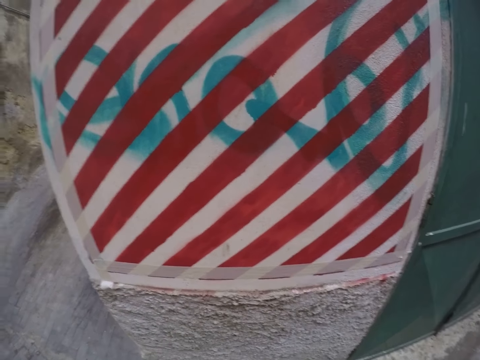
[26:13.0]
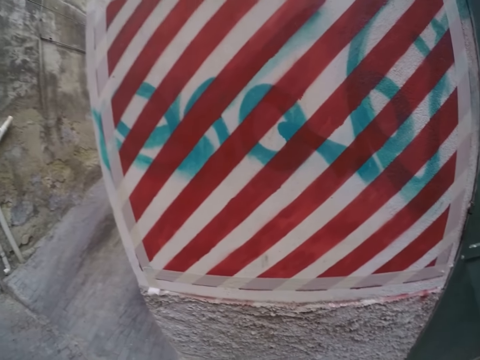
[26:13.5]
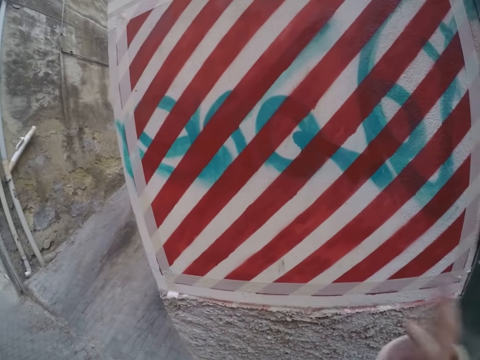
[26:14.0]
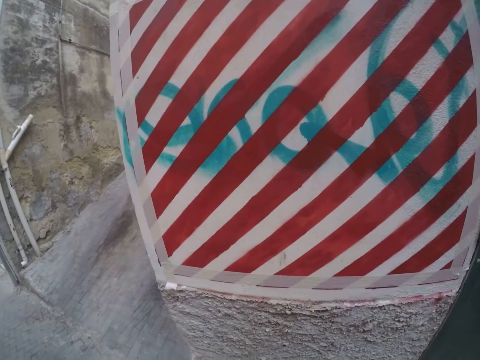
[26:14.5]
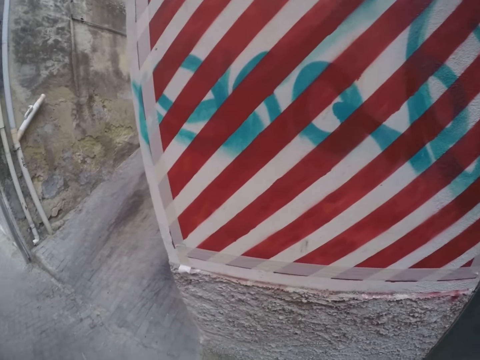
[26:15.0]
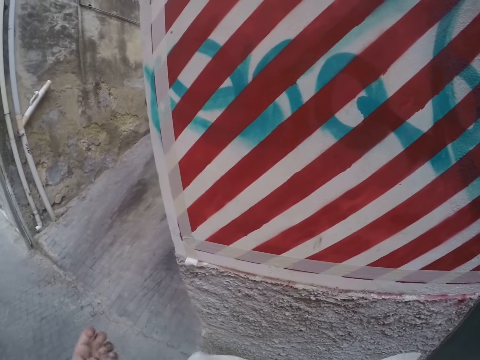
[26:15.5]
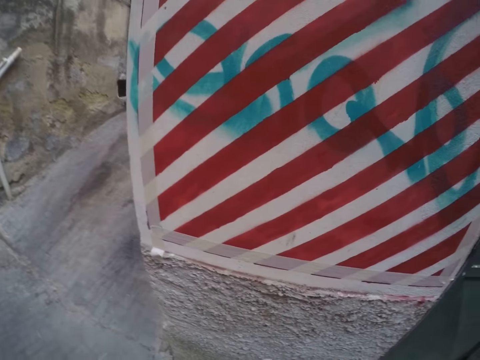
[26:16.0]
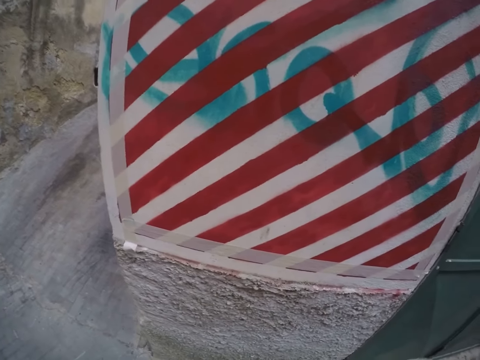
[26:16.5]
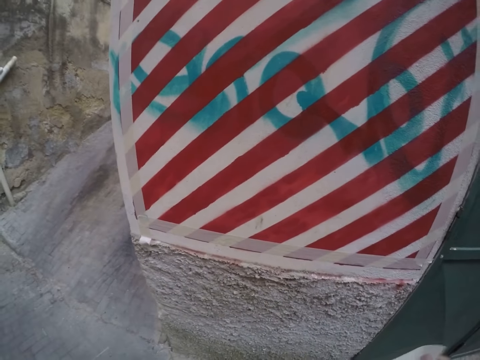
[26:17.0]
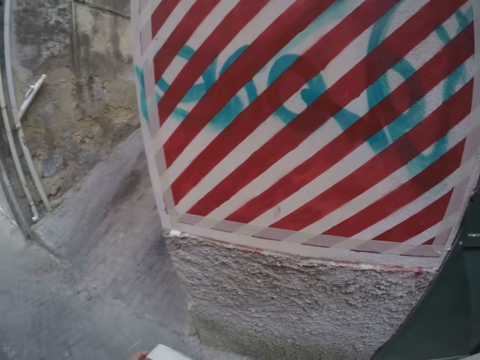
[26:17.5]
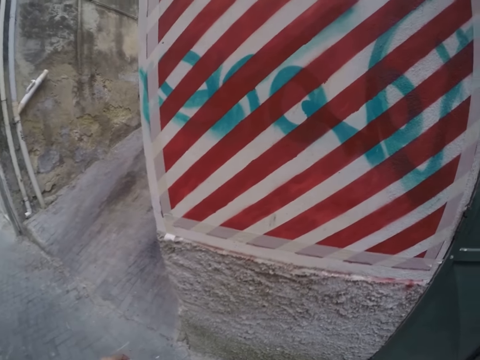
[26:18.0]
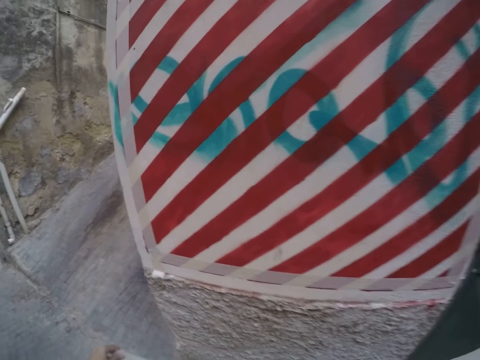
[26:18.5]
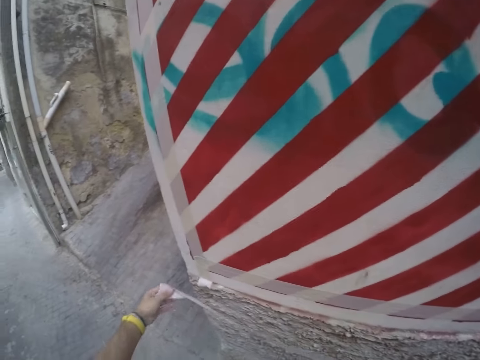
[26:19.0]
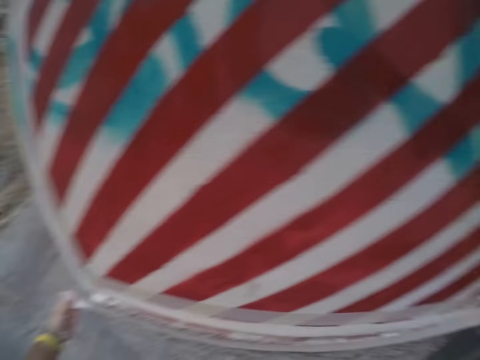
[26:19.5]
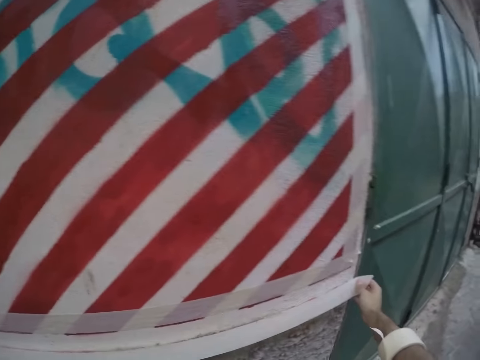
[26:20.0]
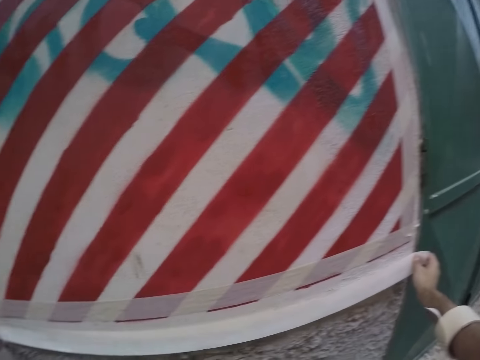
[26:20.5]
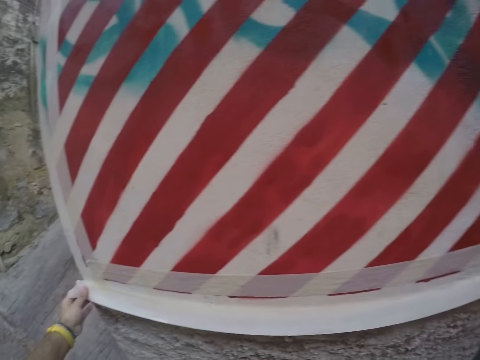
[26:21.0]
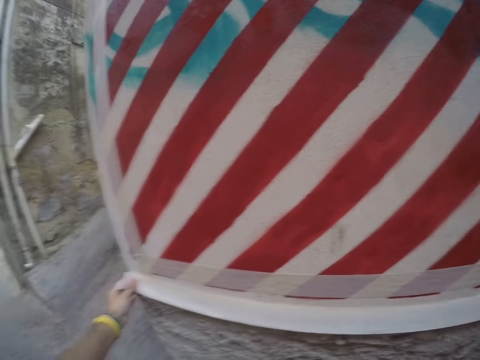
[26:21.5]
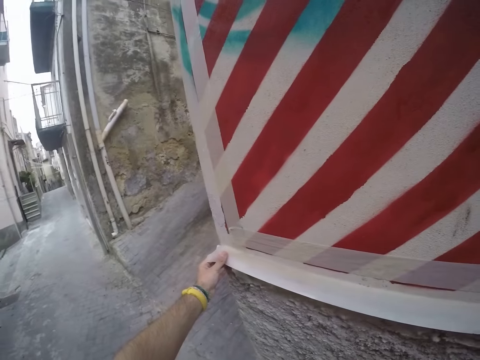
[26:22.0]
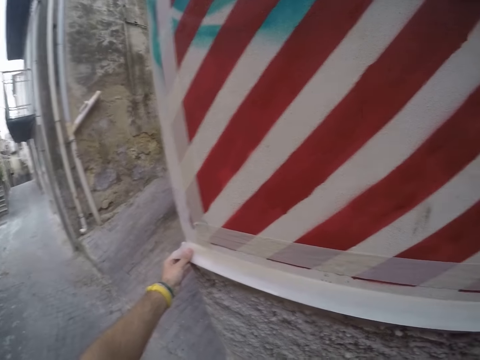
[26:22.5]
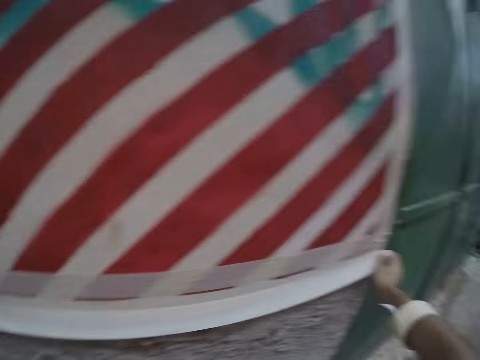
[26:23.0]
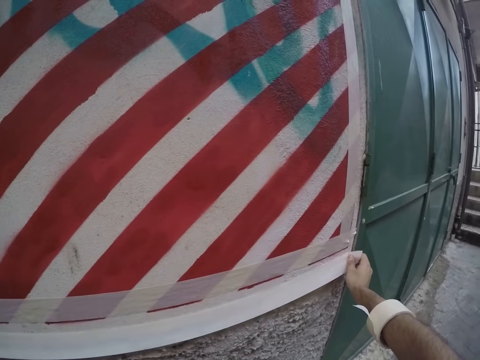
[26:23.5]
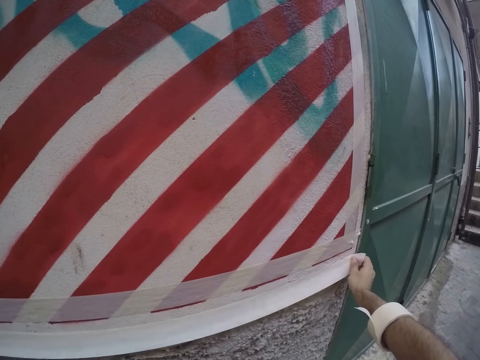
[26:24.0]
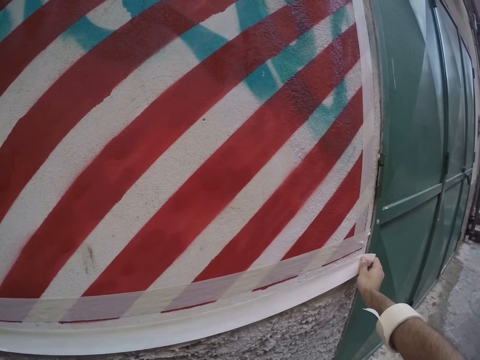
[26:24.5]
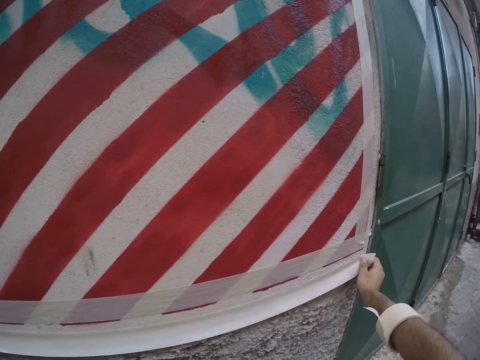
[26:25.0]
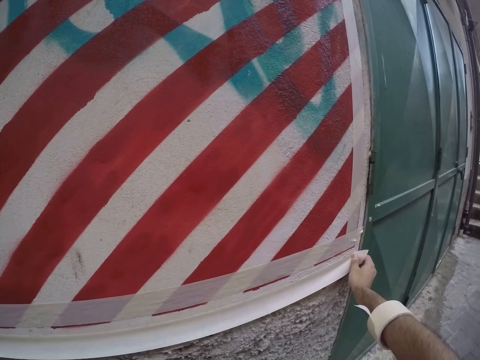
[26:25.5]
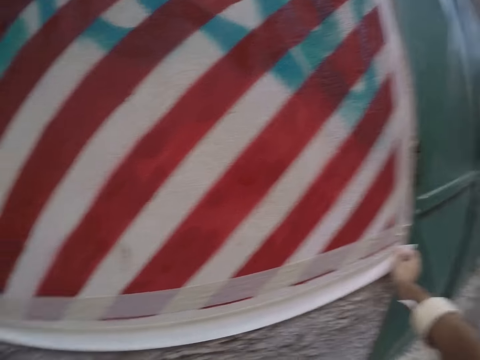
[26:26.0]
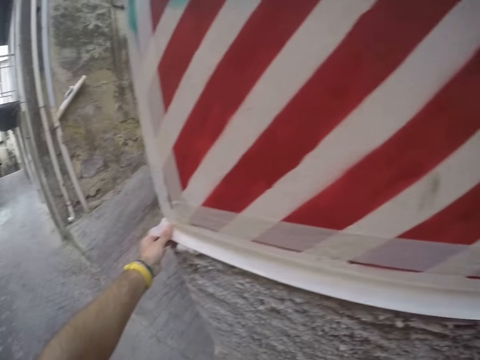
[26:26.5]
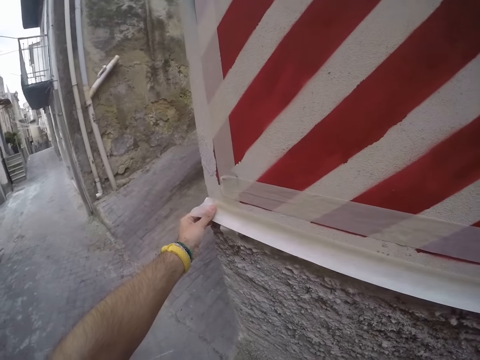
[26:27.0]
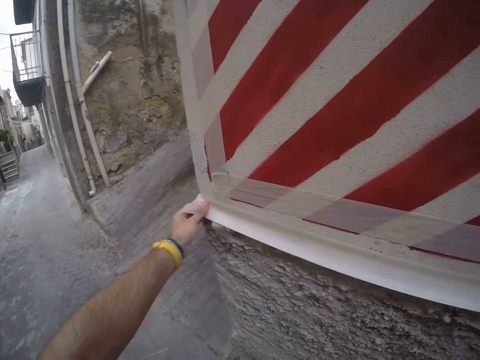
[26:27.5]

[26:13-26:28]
The camera wearer wears the masking tape roll on his right hand. He tapes the wall with the masking tape in both hands.

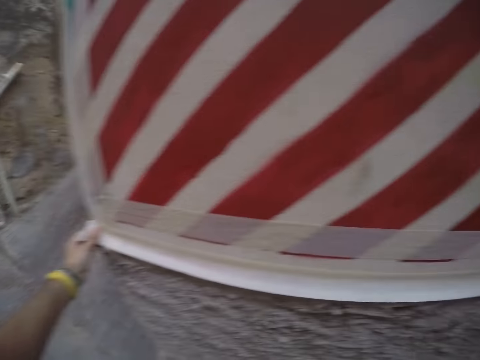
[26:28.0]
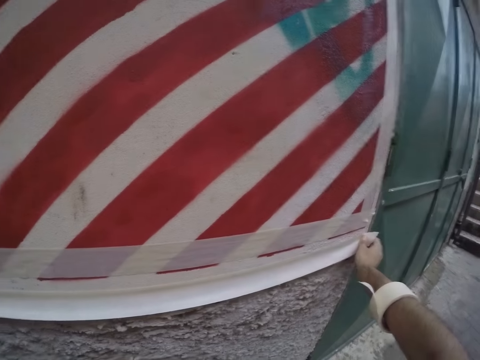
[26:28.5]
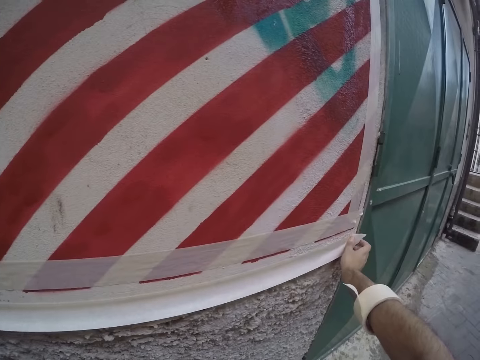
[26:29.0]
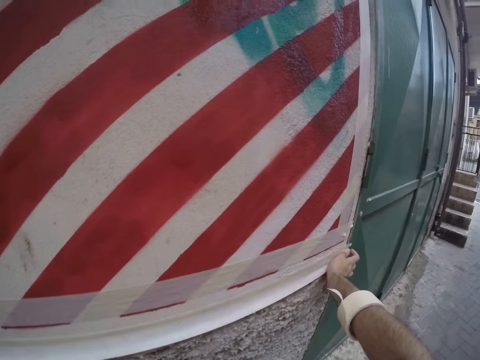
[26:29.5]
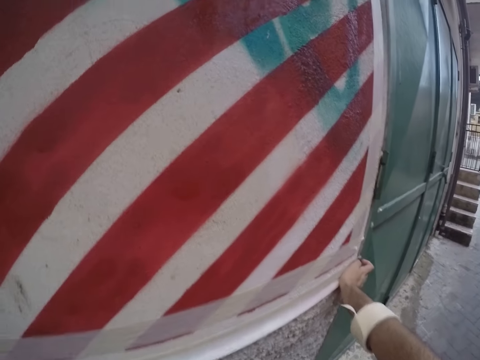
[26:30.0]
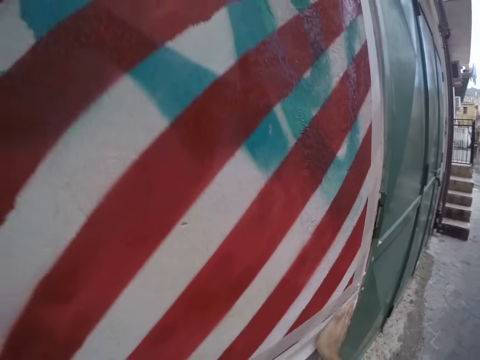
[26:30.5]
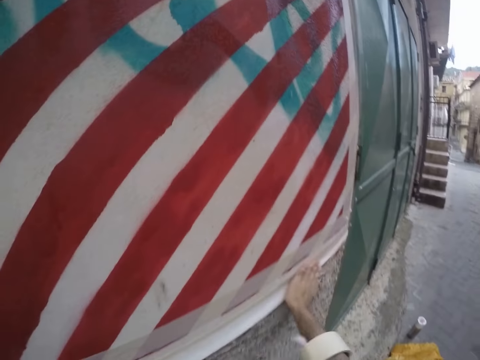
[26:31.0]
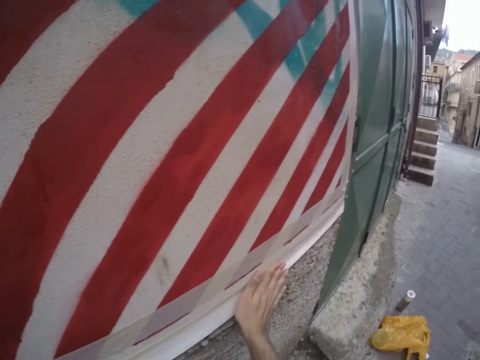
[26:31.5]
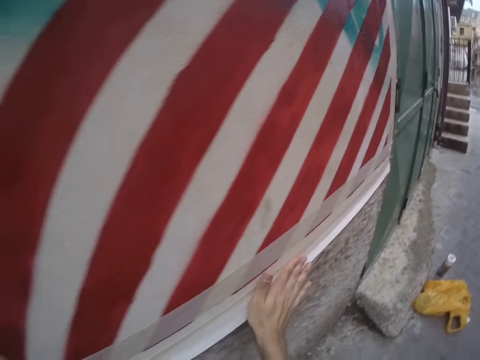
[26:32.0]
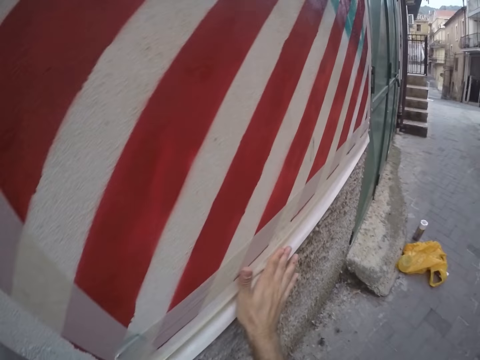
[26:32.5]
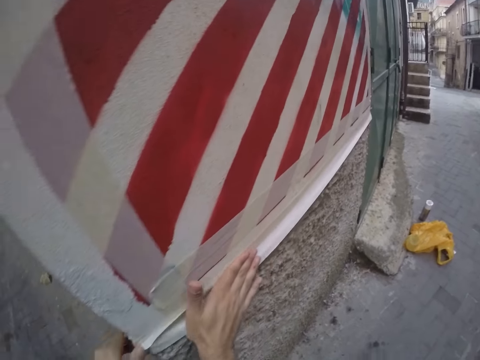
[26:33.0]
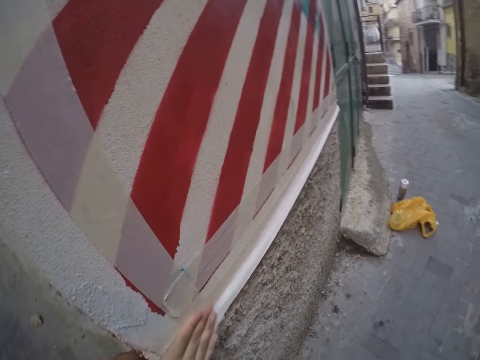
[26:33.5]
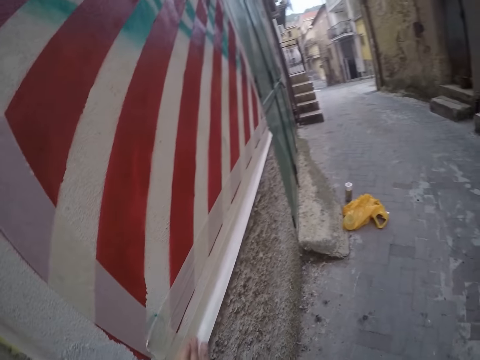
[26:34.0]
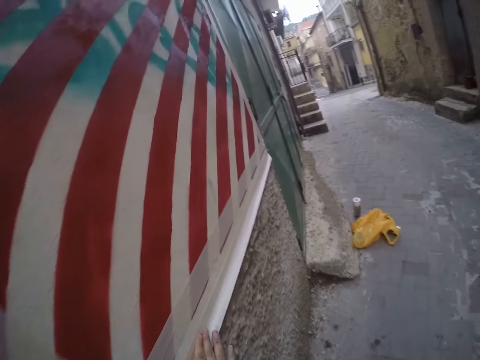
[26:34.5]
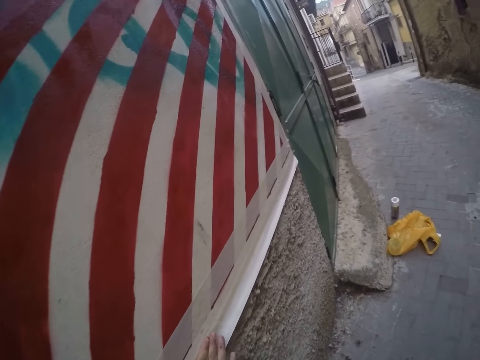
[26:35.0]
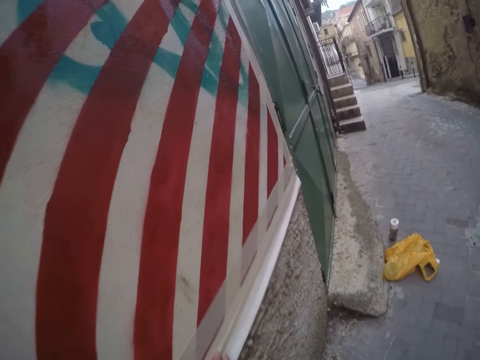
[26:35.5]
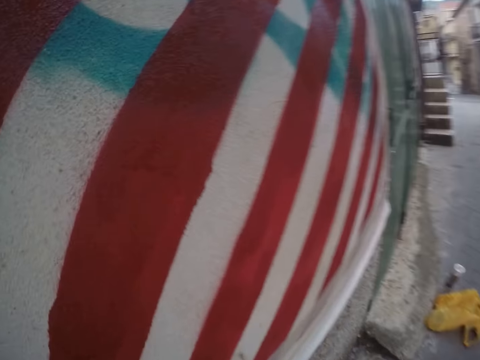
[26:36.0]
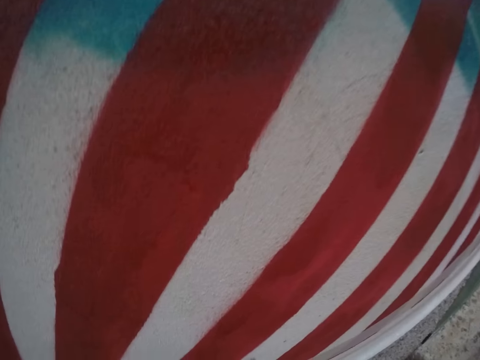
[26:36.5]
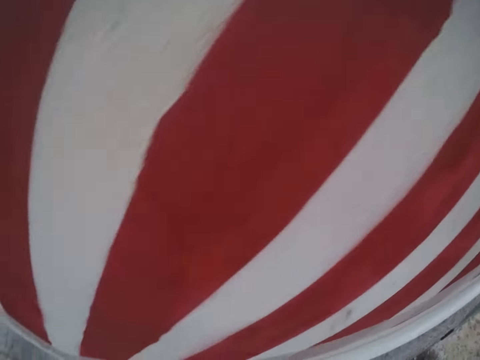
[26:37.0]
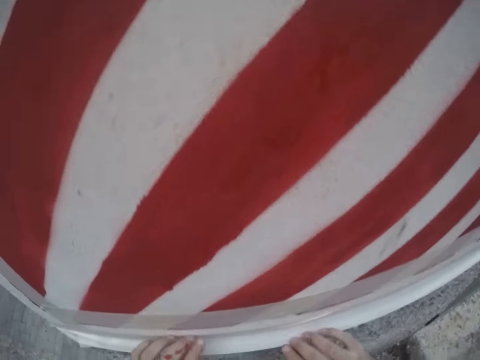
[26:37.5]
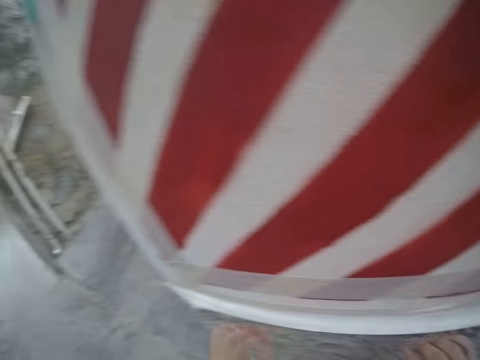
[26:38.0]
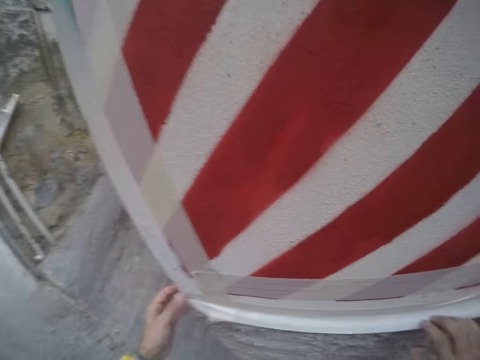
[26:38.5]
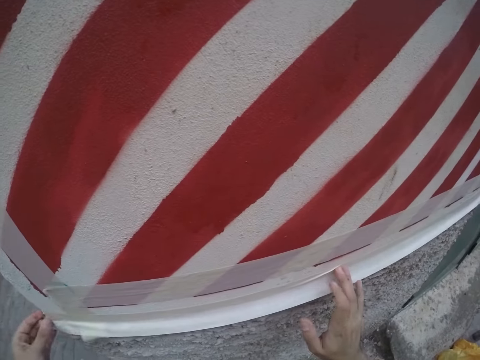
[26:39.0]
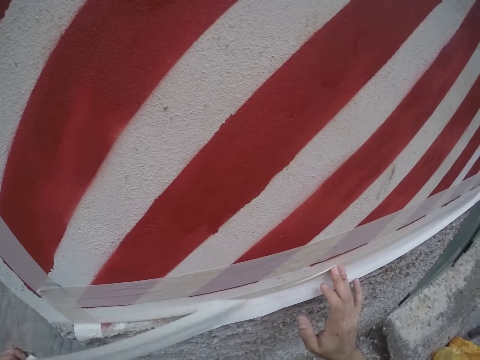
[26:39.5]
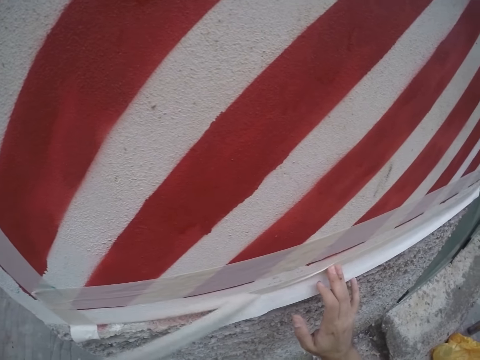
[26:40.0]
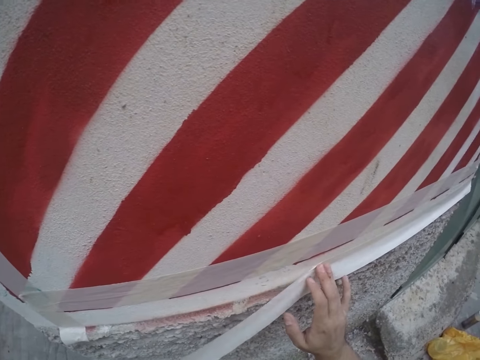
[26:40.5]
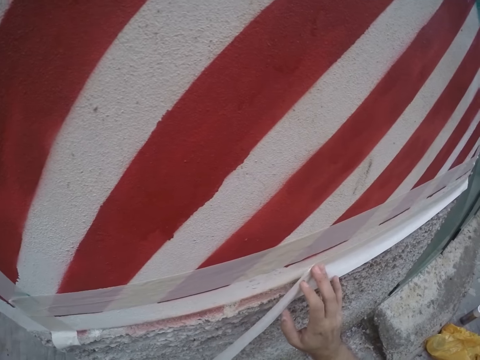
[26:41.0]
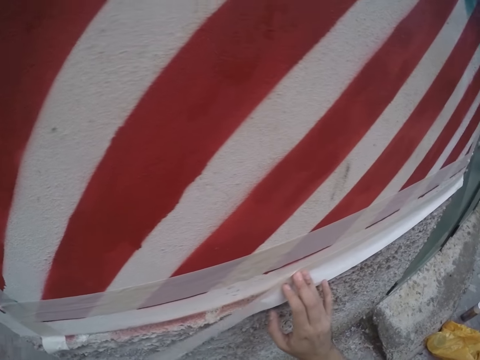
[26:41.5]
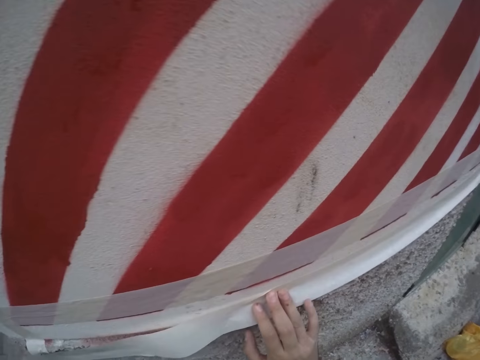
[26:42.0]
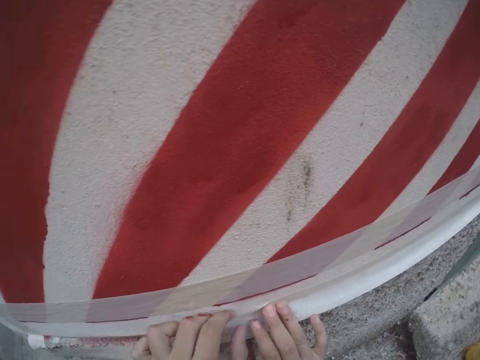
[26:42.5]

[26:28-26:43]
The camera wearer presses the masking tape on the wall with his right hand. He adjusts the masking tape on the wall with both hands.
